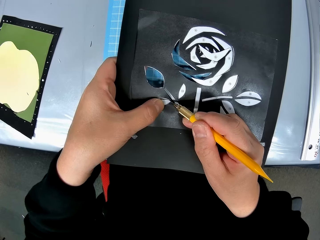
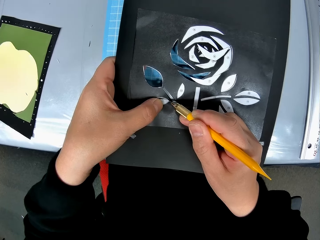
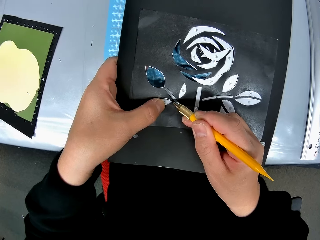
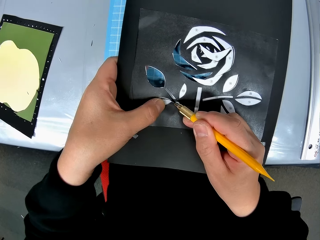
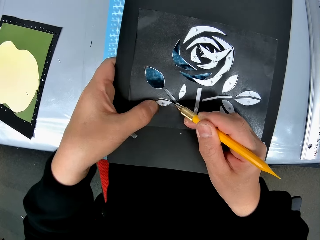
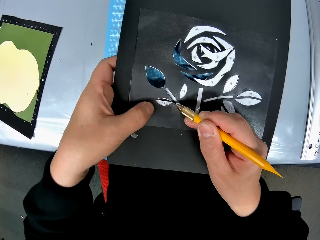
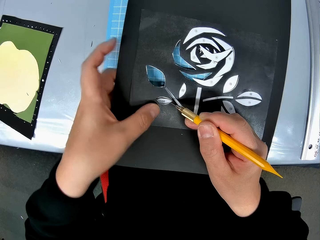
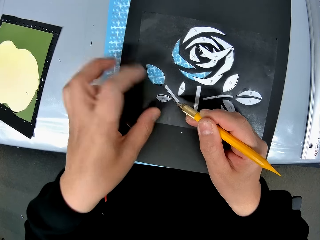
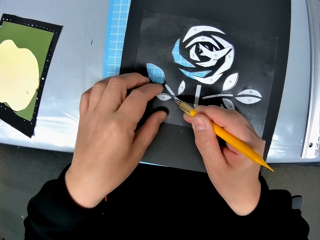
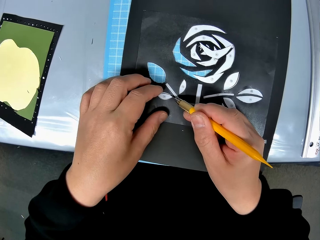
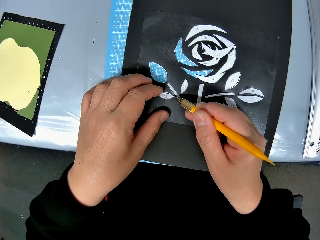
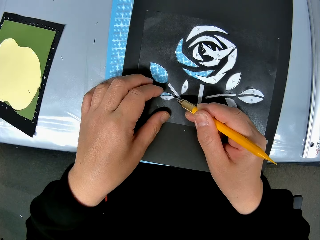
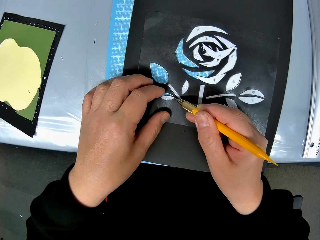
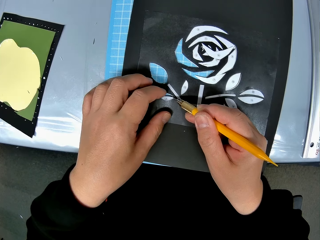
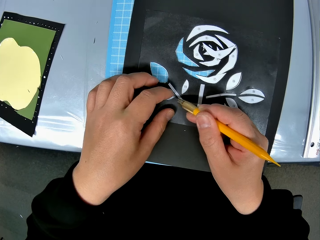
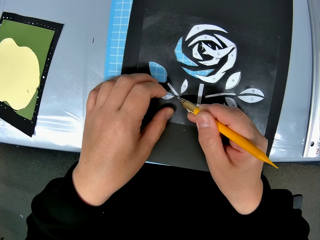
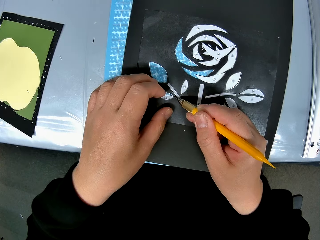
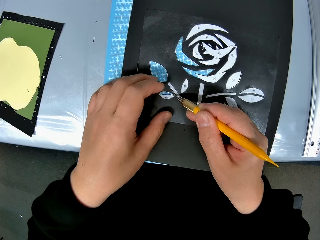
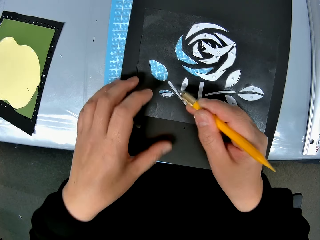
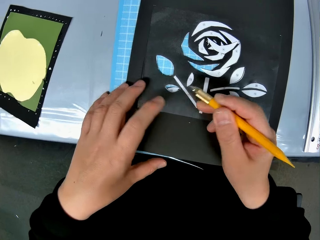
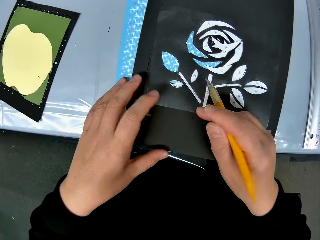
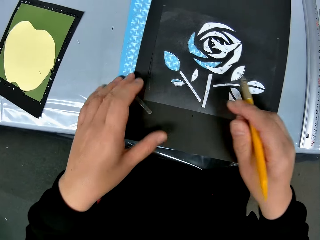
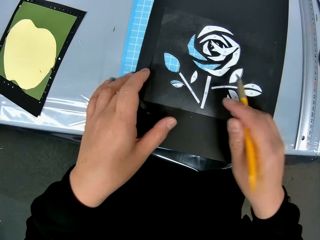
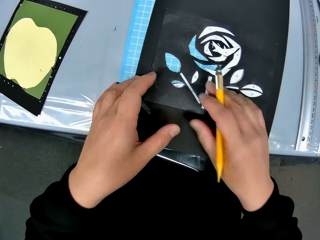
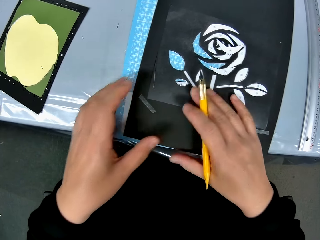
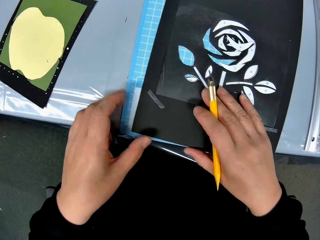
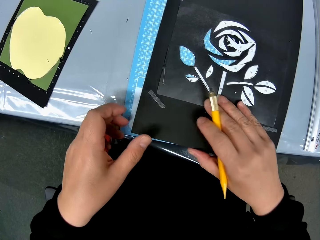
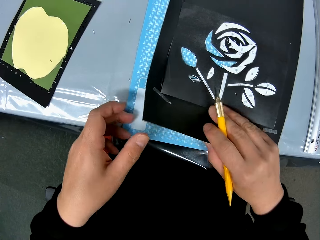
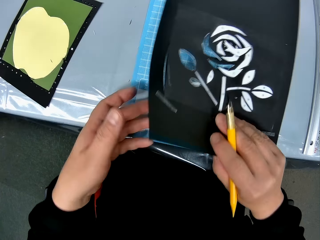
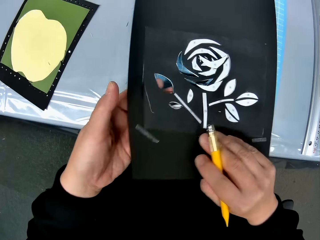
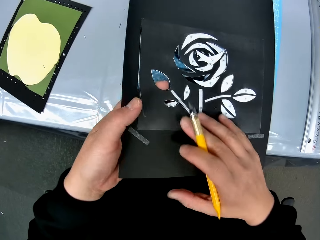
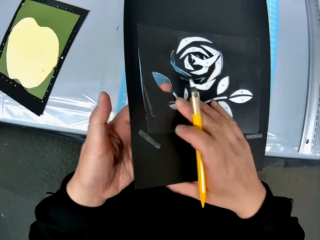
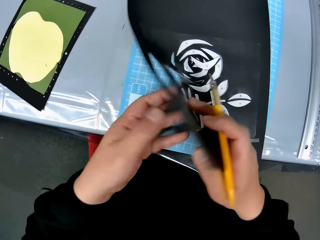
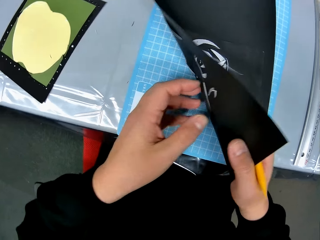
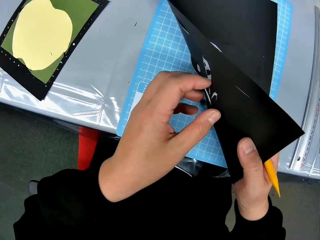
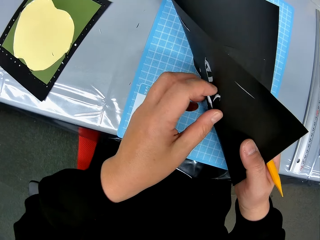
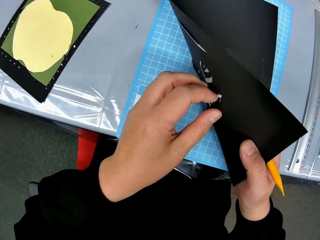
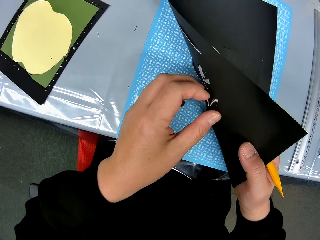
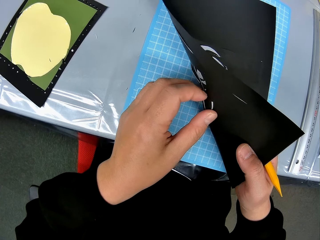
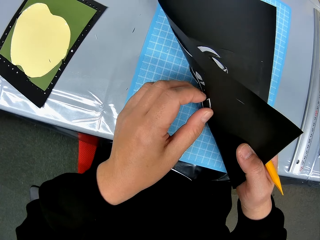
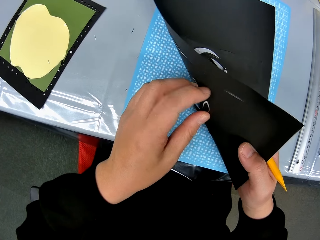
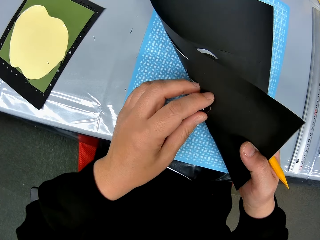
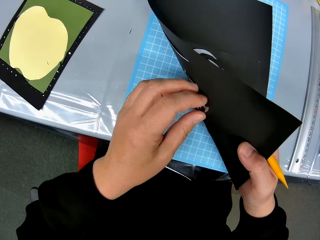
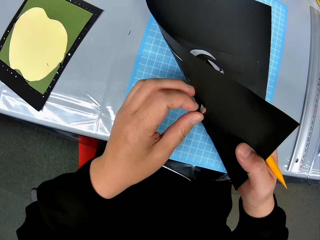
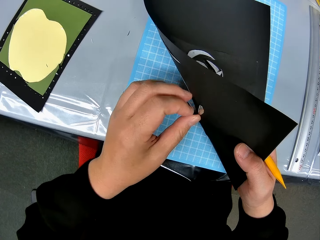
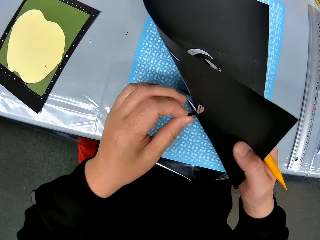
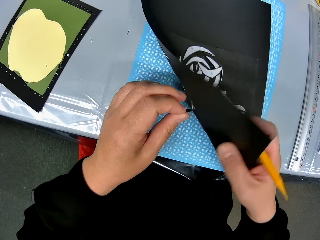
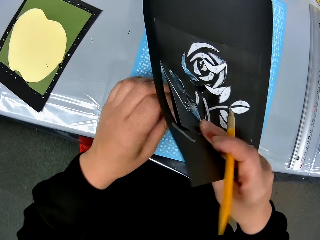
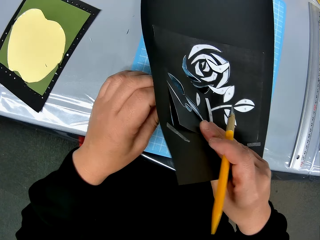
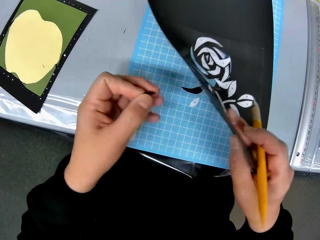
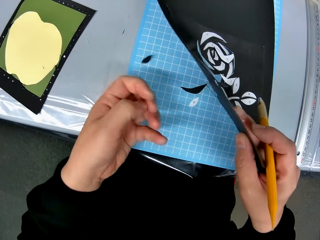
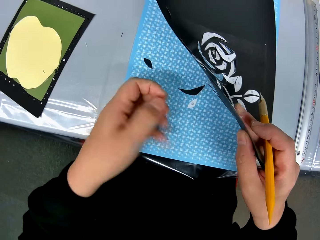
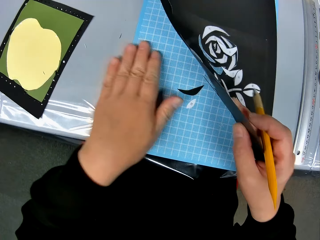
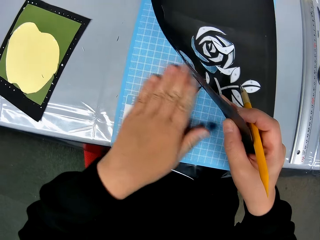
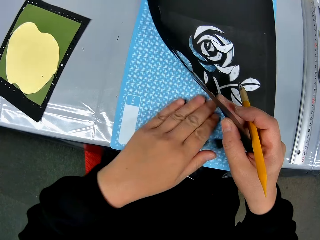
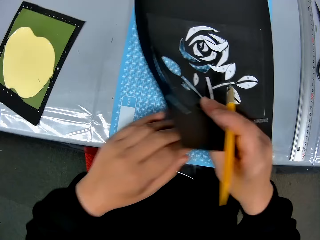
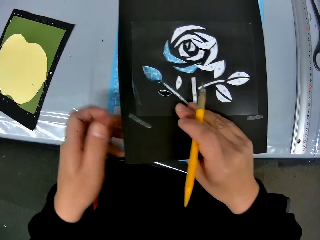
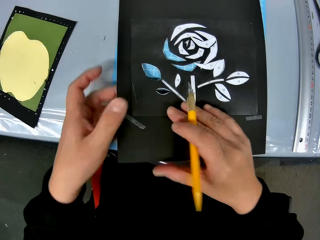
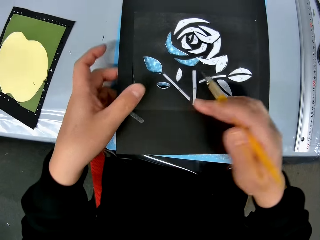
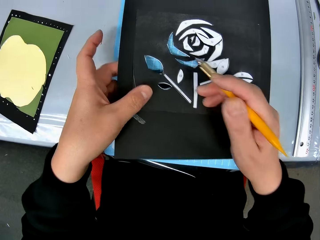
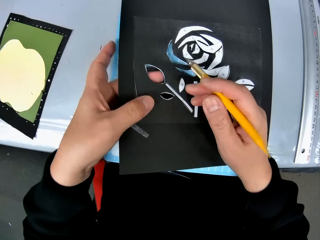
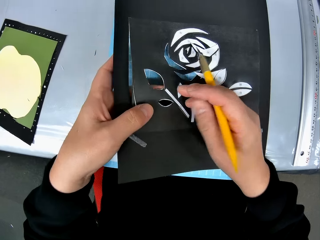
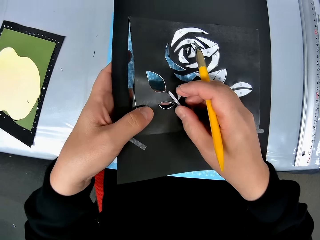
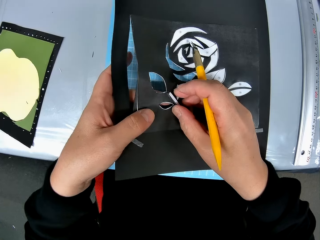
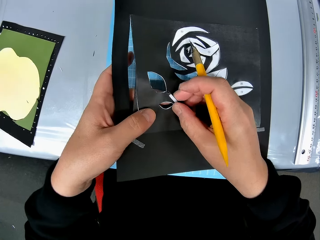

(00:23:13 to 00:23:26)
The camera wearer uses something to pluck paper. He turns down the portrait. He removes the pieces of paper from the paper craft from behind with his left hand. He wipes the sheet with his left hand.

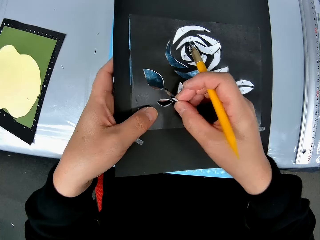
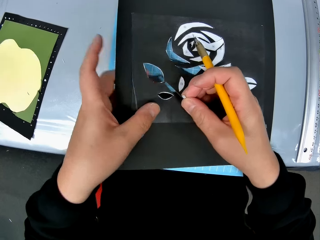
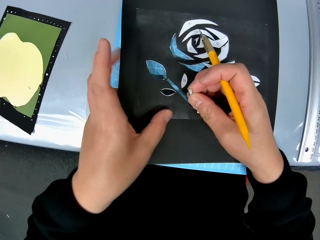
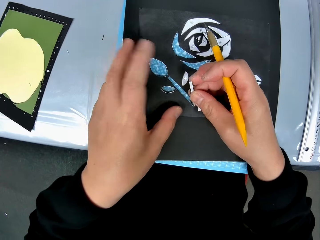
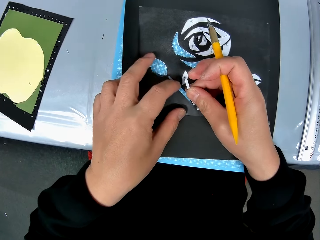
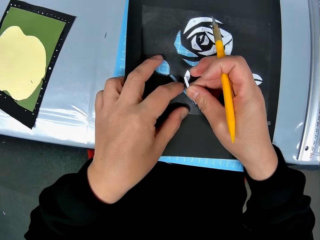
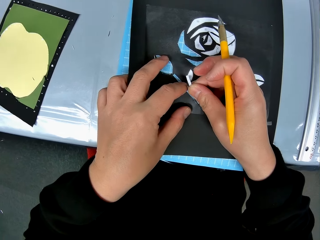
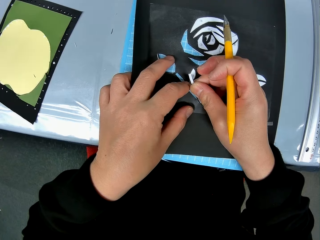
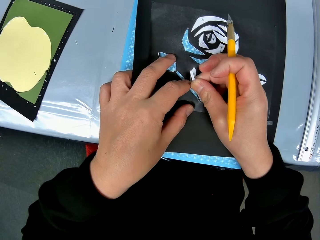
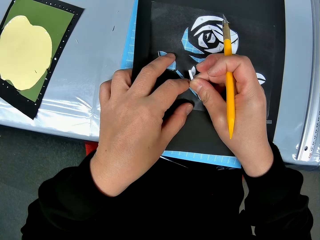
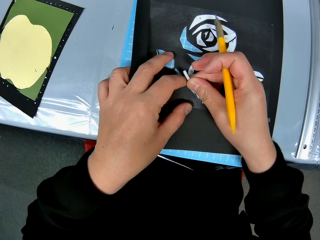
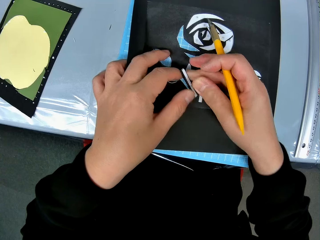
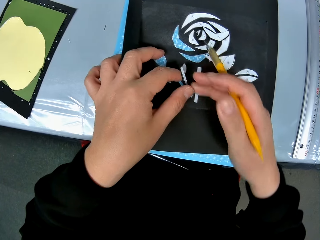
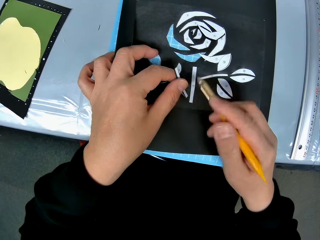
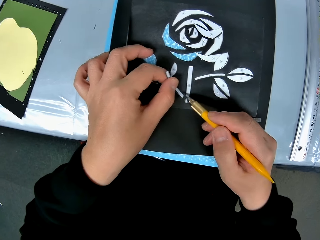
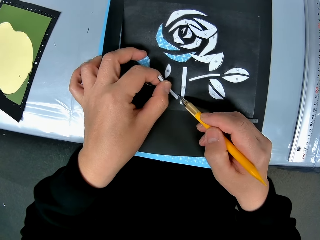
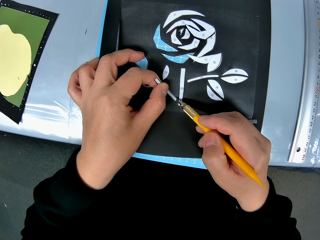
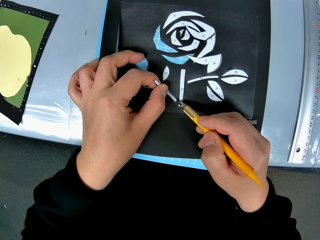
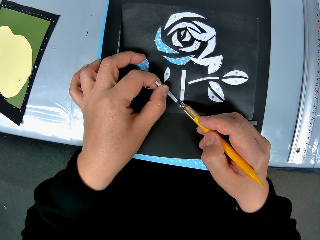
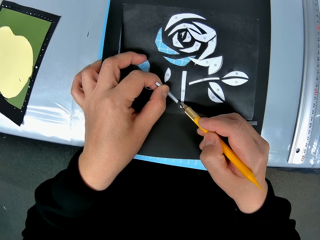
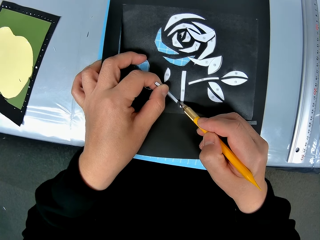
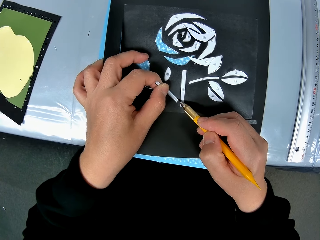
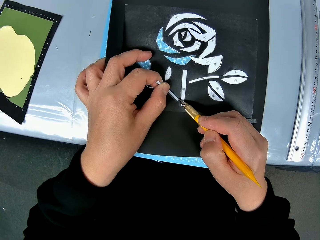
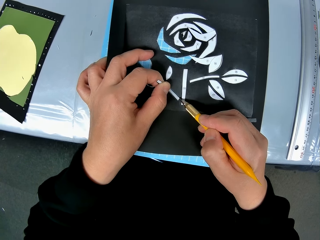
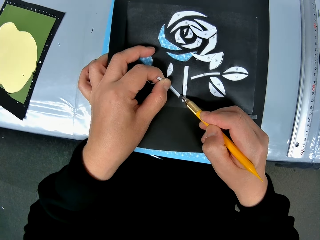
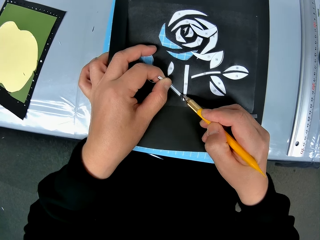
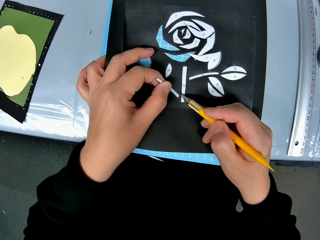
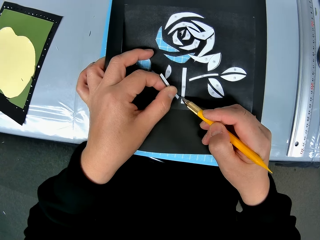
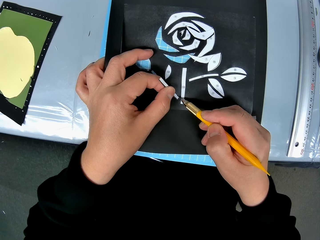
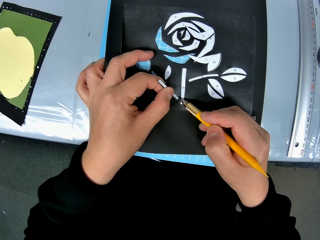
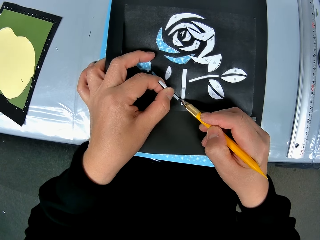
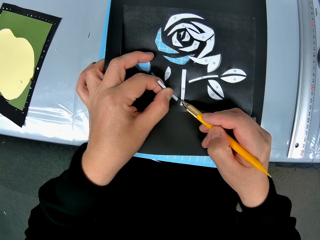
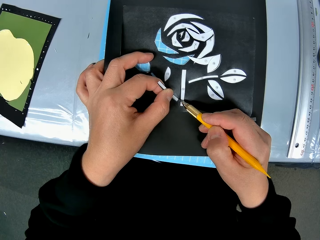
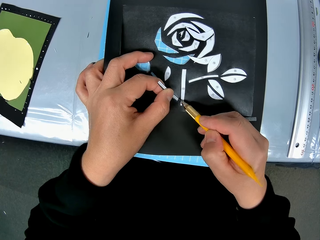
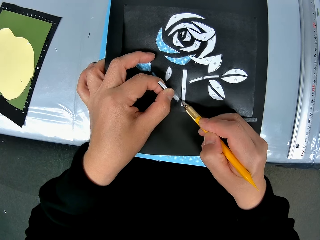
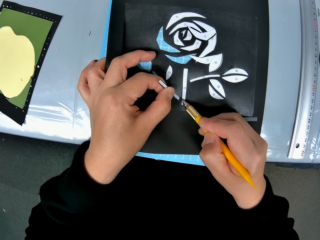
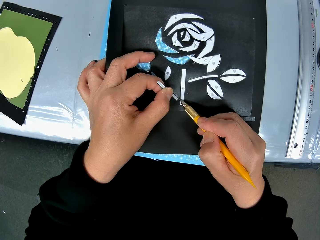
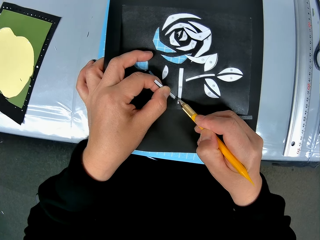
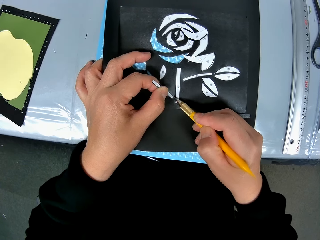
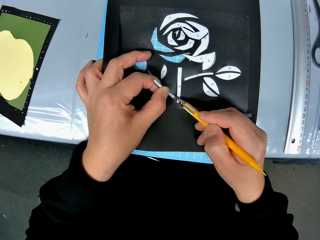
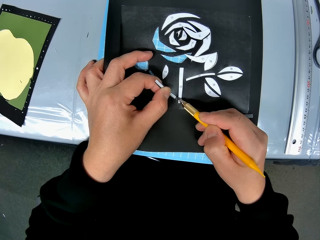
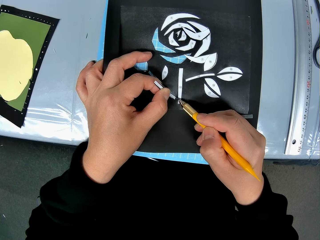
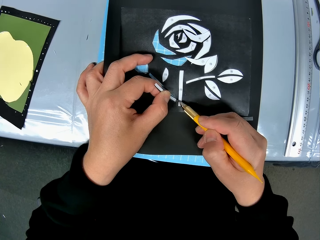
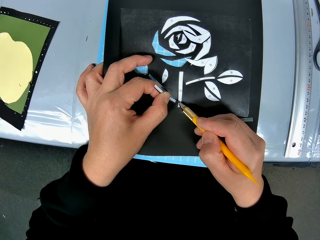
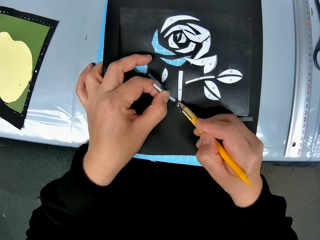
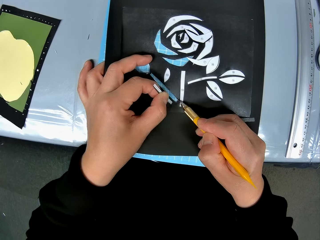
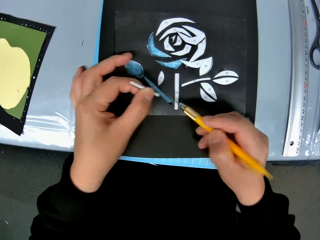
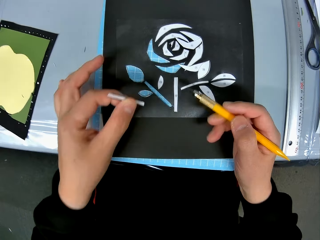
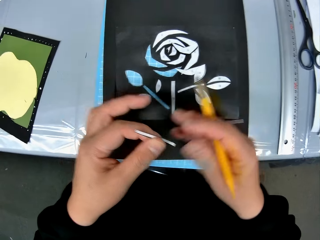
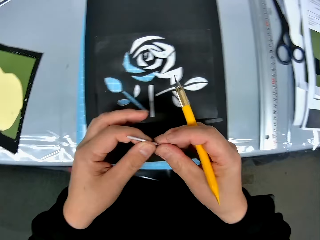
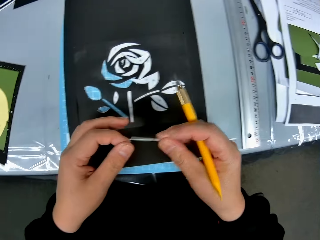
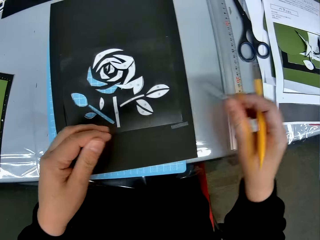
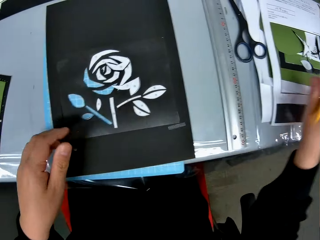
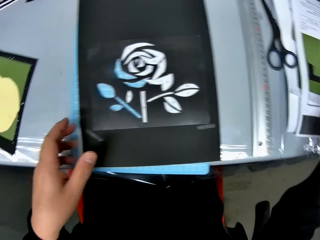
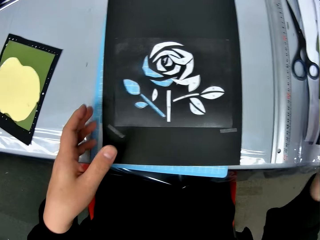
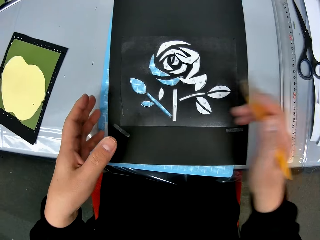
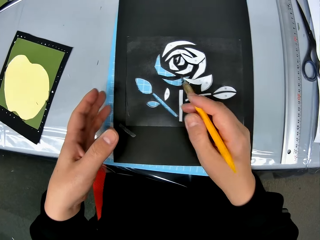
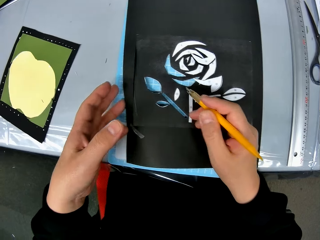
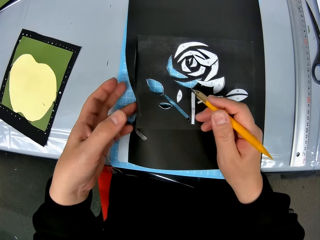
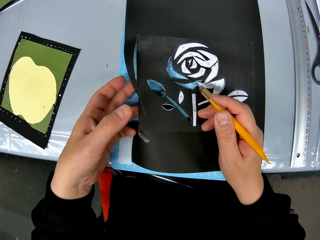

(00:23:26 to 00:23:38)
The camera wearer removes pieces of paper from the paper craft with his left hand. He uses something to pluck the paper. He cuts out pieces of paper from the paper craft with the craft knife. He passes the pieces of paper to his right hand. He drops the pieces of paper on the table.
